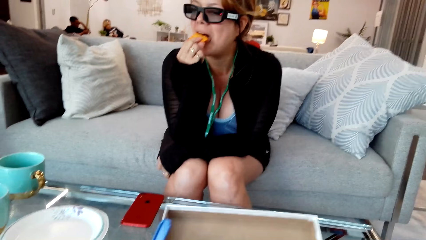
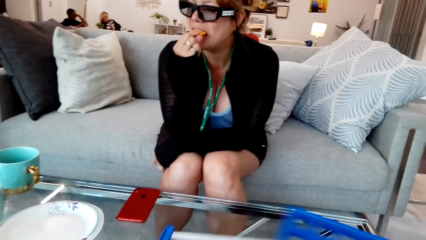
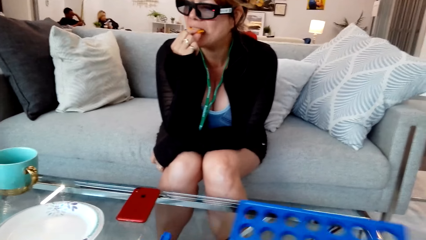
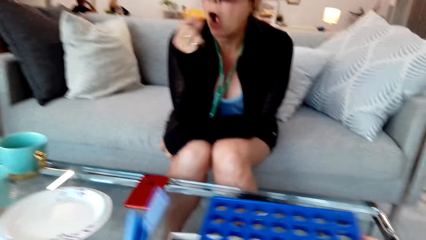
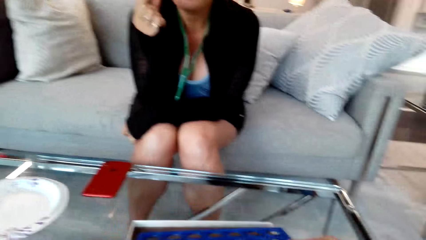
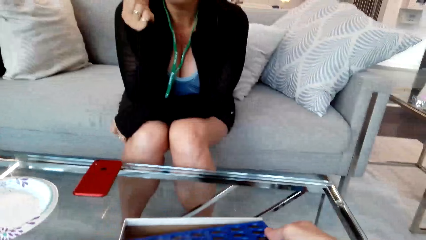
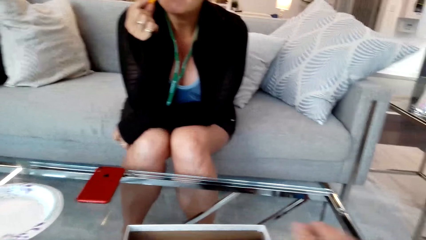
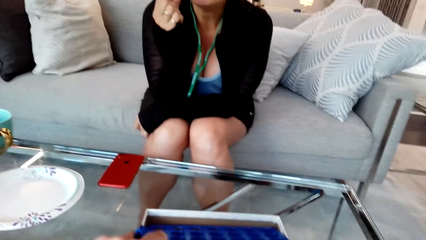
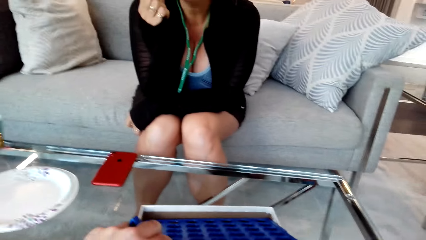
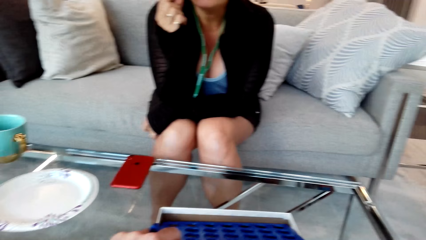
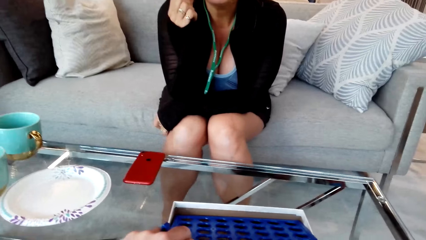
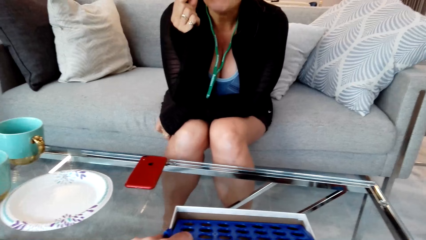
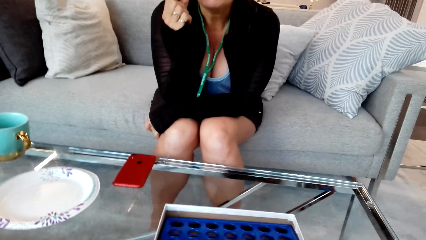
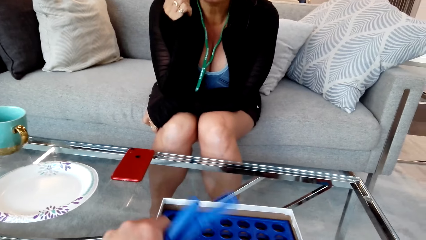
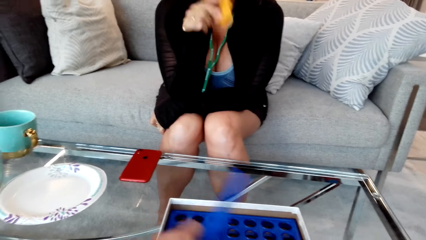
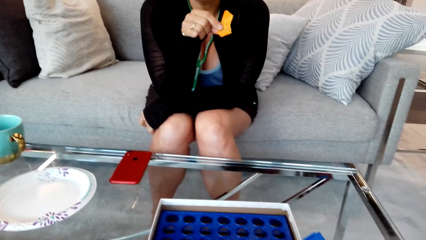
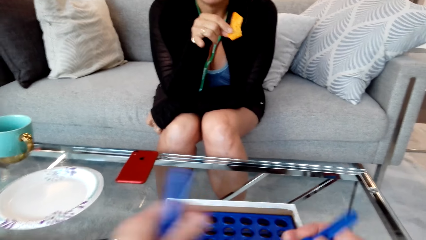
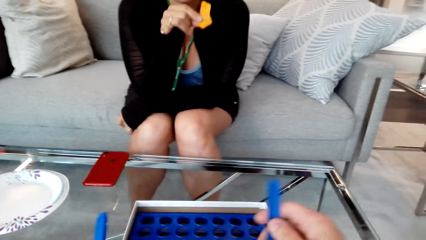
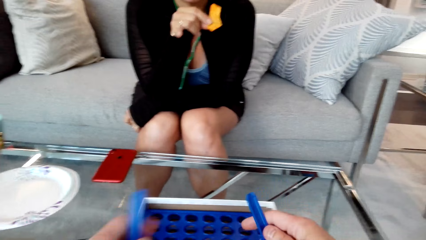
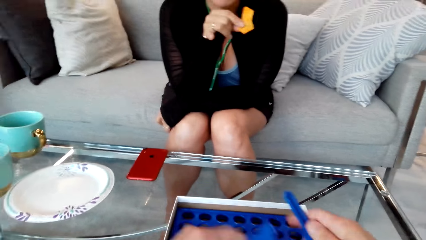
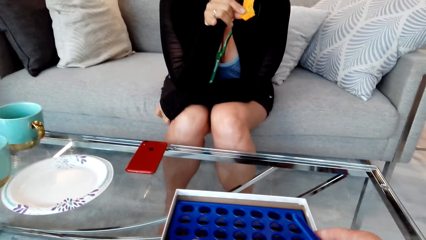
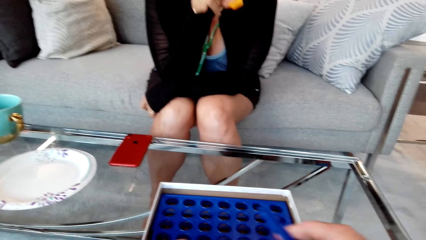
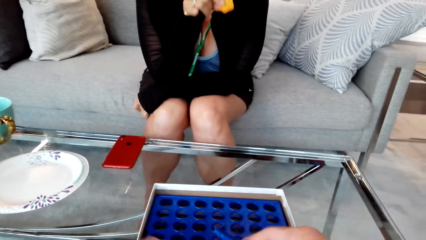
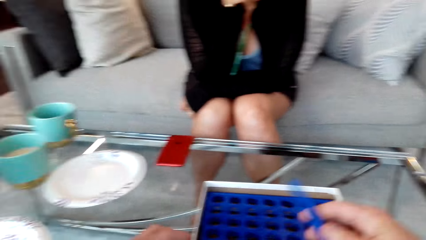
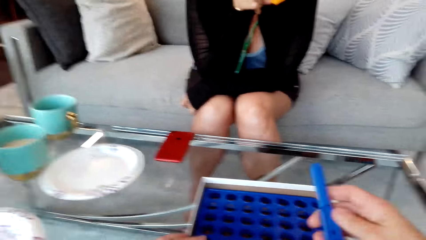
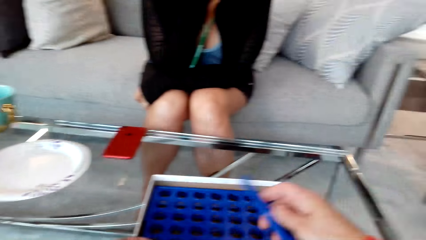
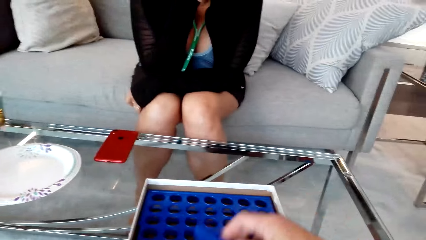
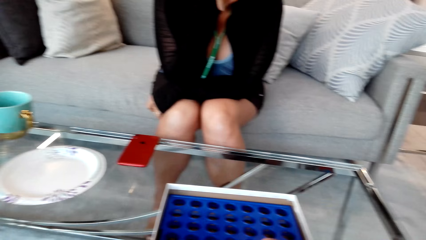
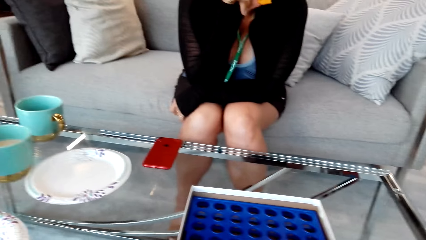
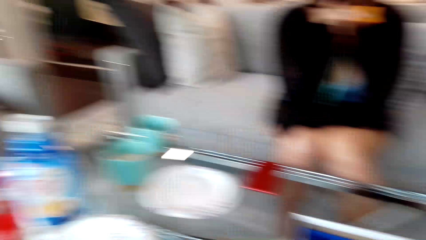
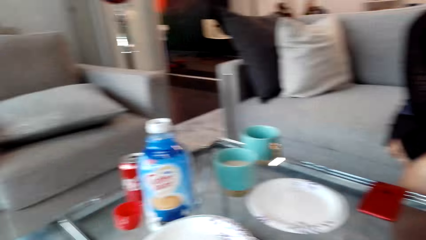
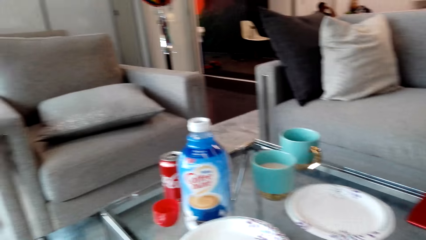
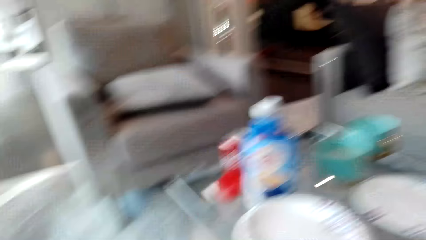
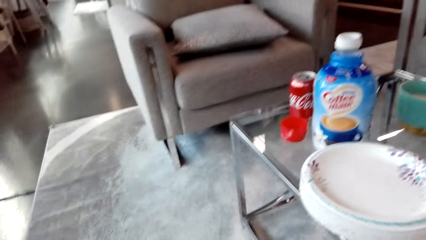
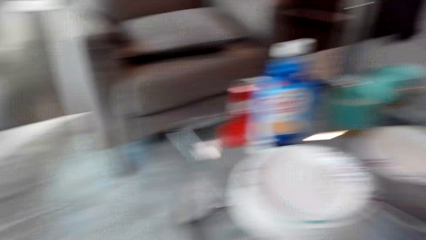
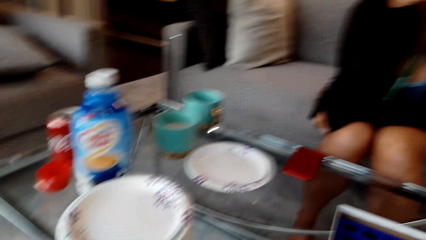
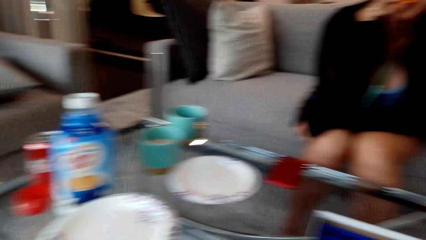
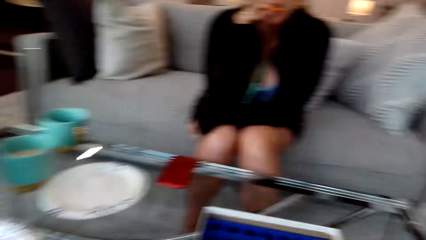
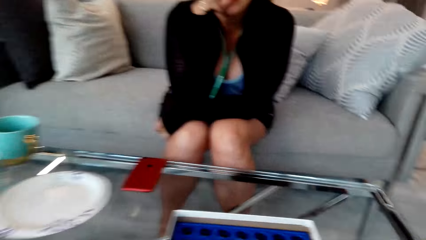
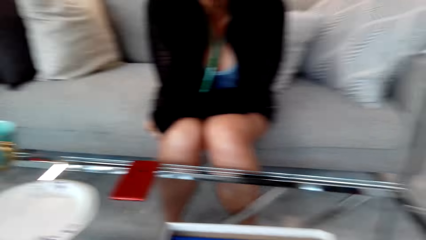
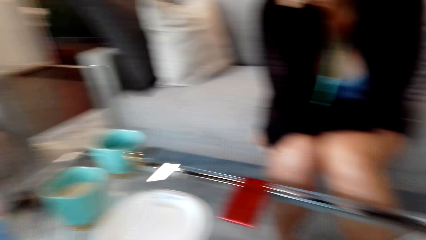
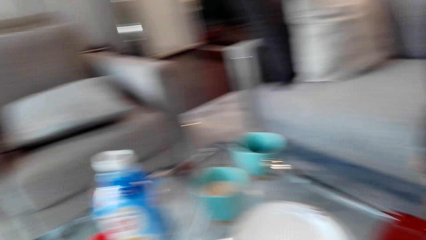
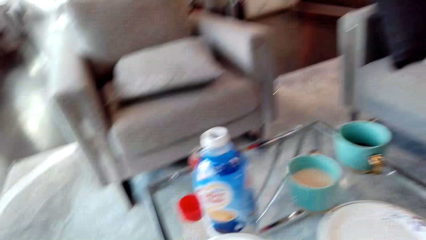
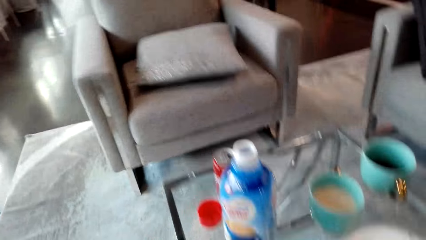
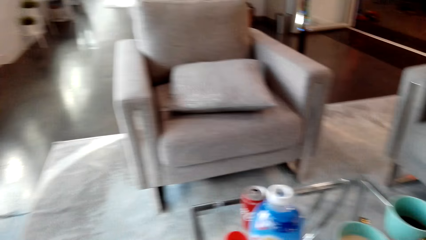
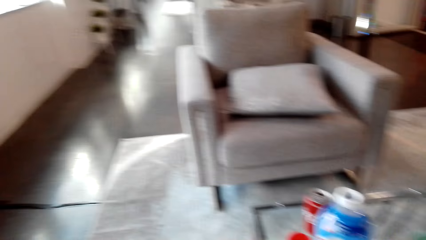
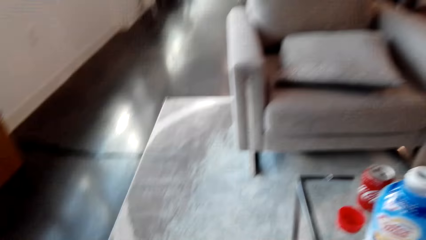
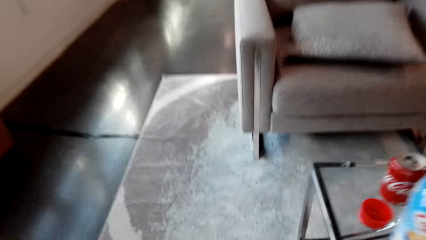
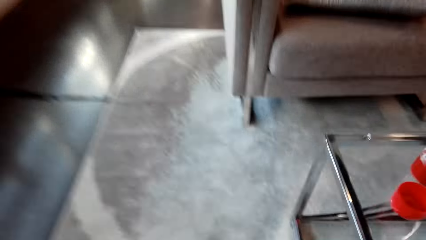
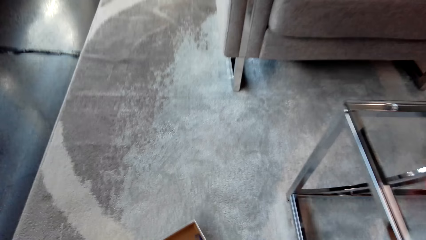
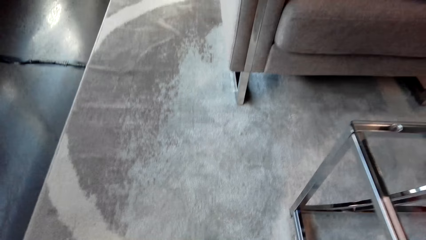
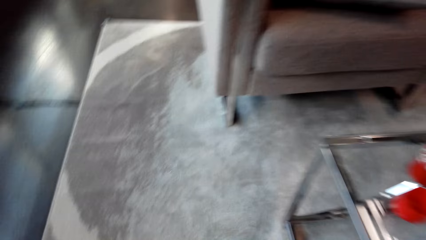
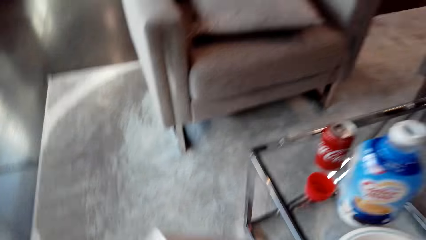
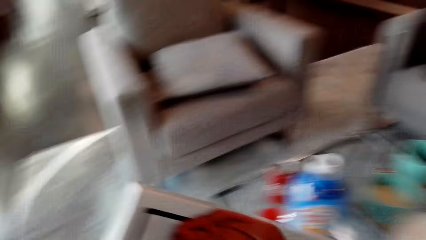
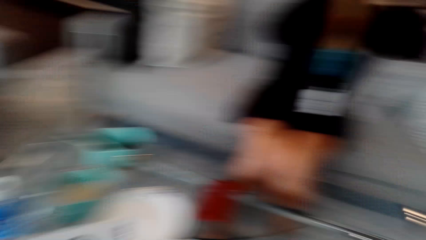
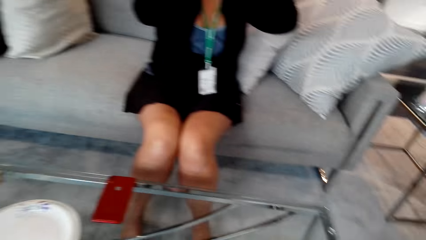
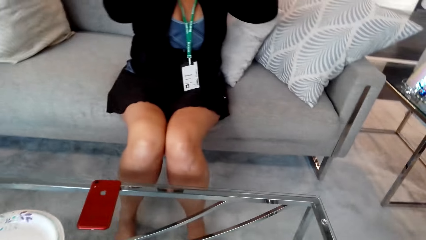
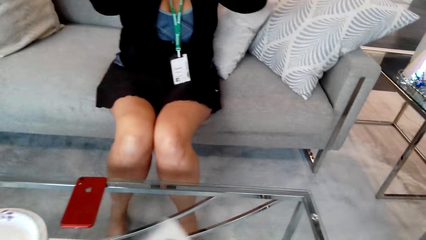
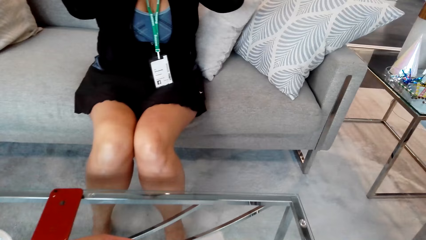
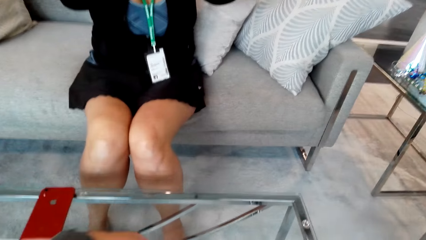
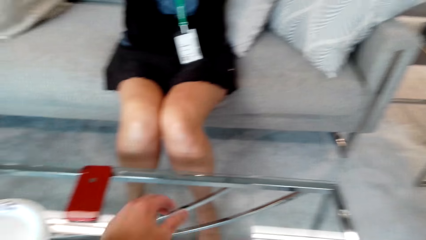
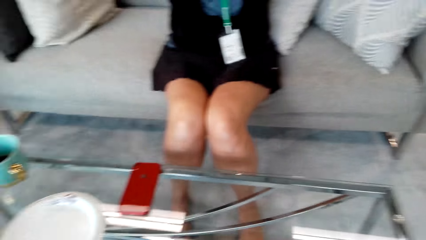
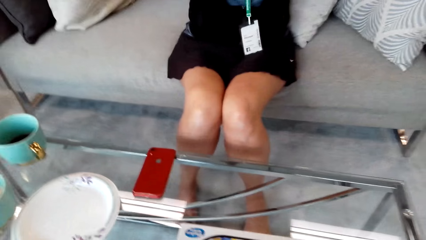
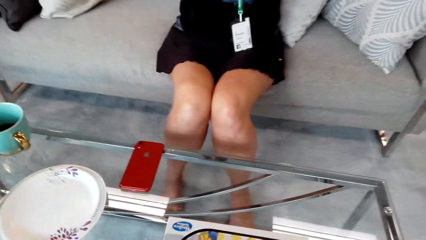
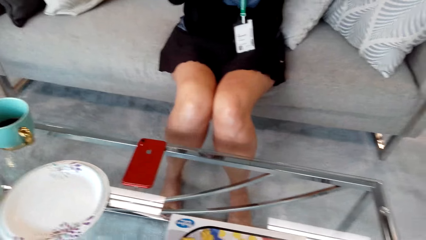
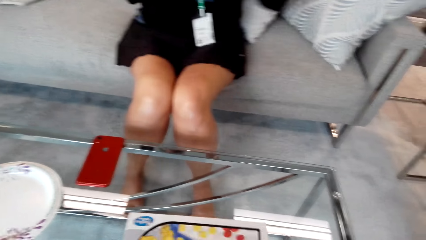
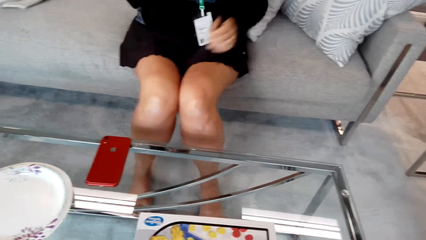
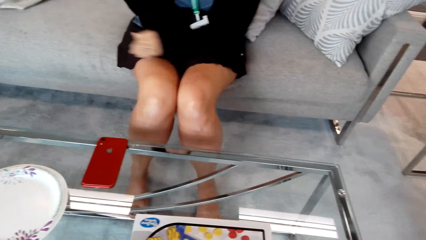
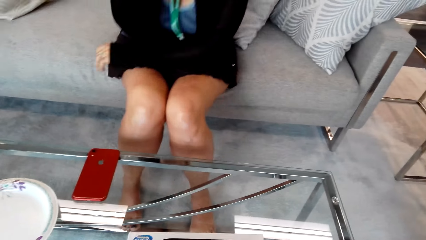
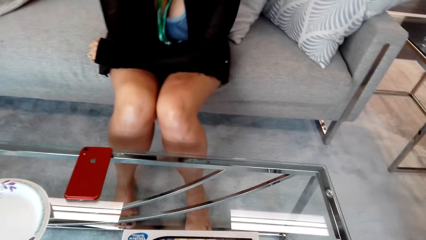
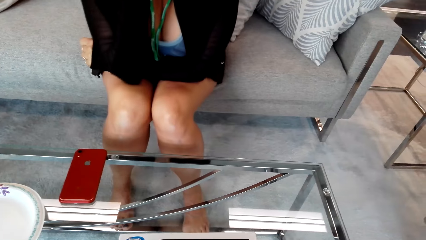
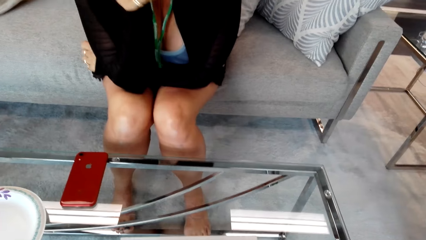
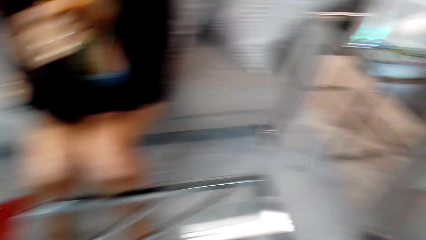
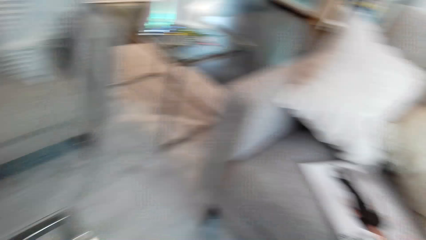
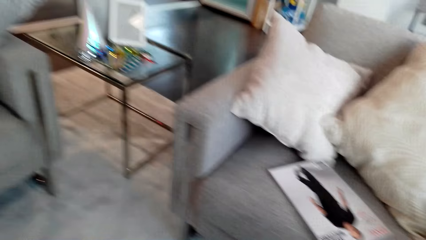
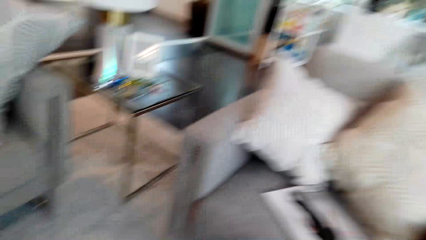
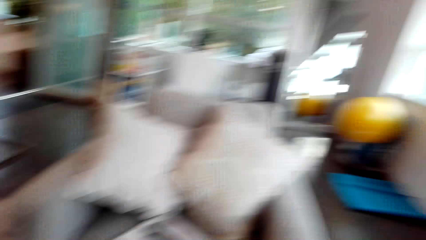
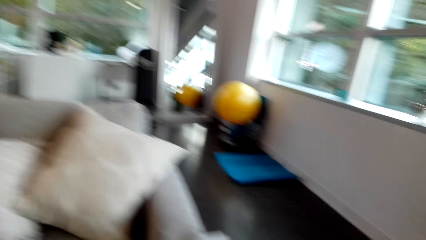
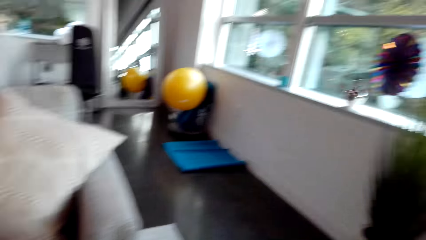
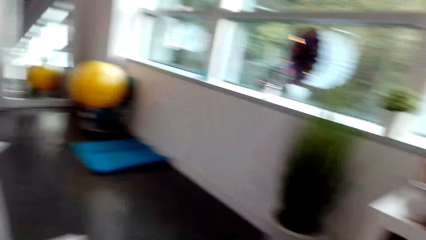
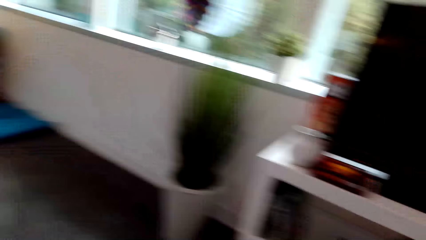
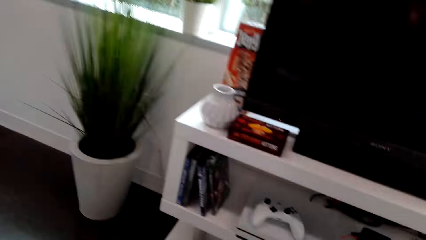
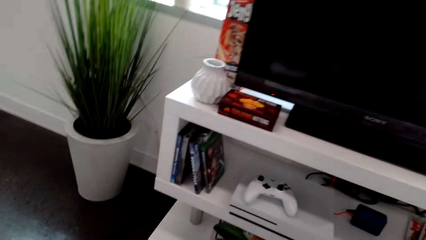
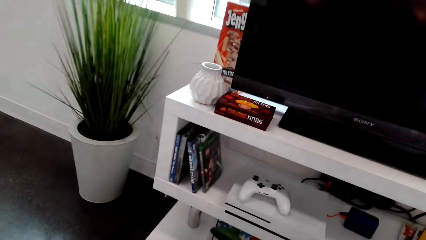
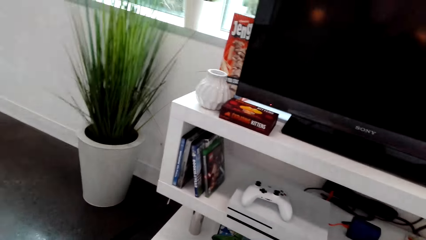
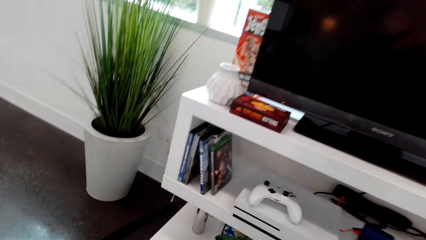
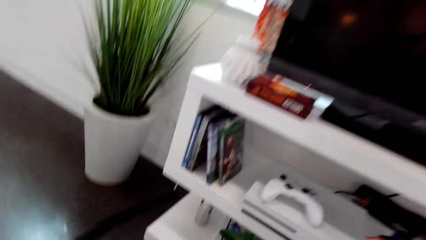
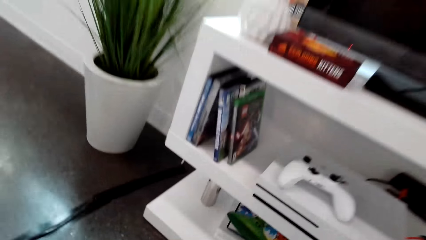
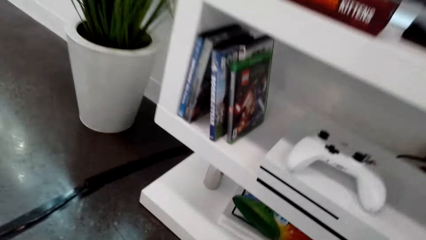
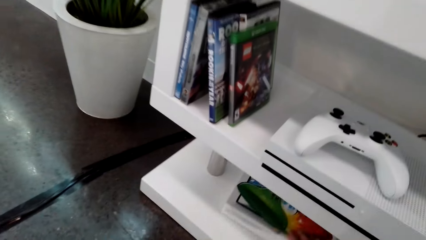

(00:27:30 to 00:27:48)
The camera wearer puts the grid in the box. They touch the box on the table. They converse with a woman. They touch the box on the table. They move the camera around. They converse with the woman. They pick up the box. They close the box. The woman folds the hand together. The camera wearer stands up. They move the camera around. They walk around.
